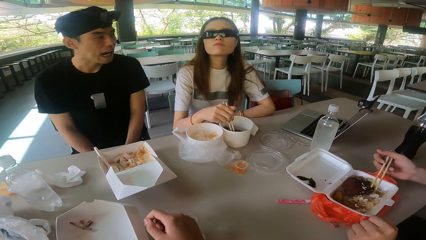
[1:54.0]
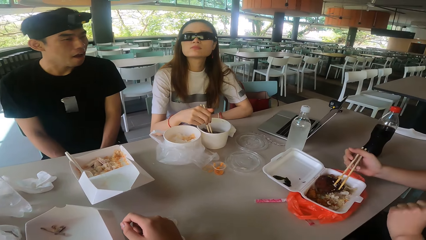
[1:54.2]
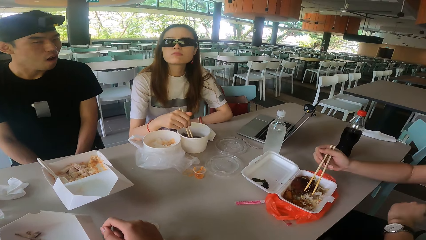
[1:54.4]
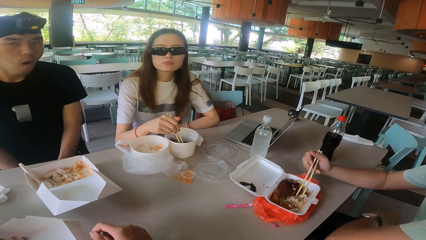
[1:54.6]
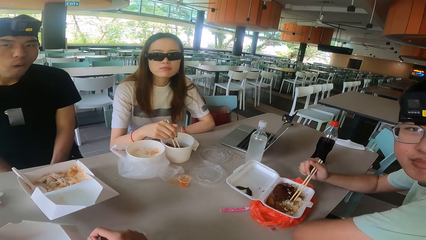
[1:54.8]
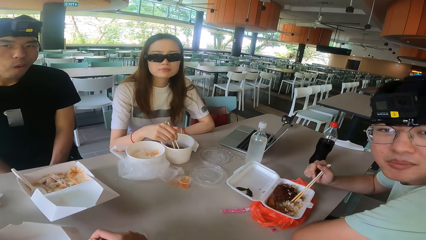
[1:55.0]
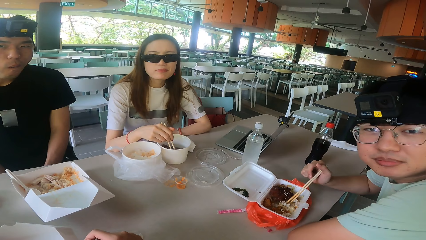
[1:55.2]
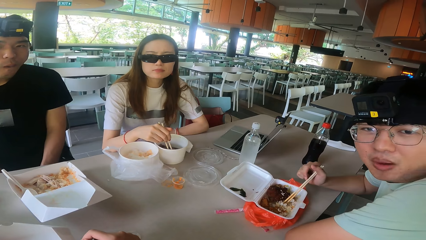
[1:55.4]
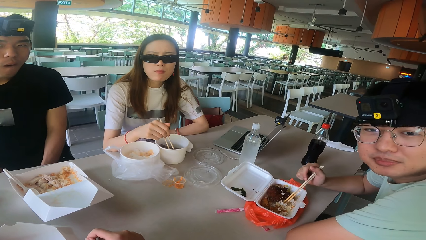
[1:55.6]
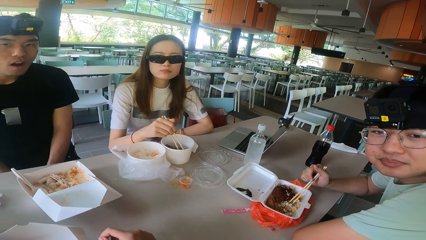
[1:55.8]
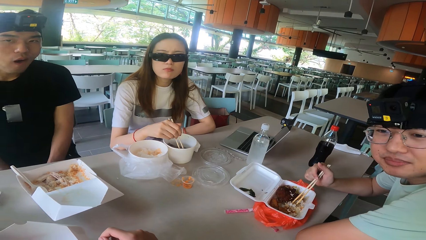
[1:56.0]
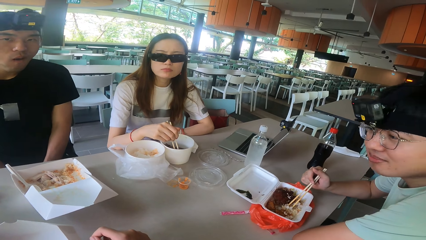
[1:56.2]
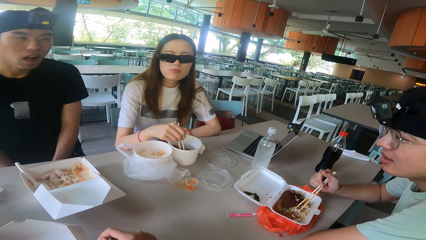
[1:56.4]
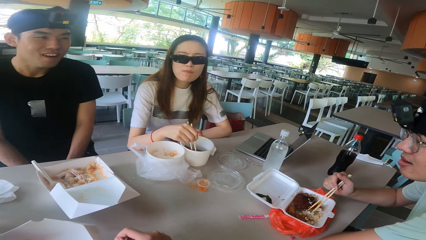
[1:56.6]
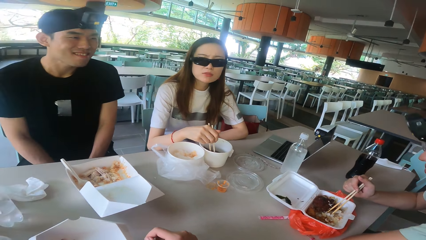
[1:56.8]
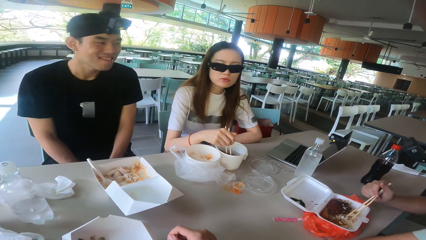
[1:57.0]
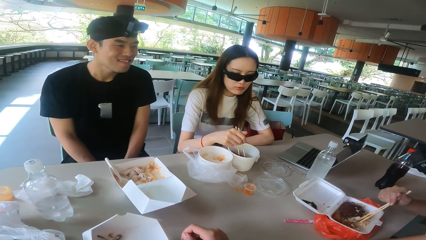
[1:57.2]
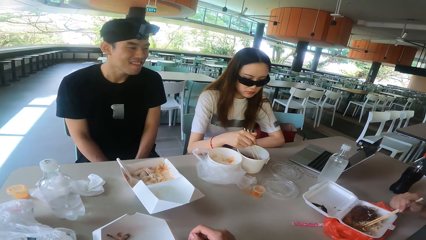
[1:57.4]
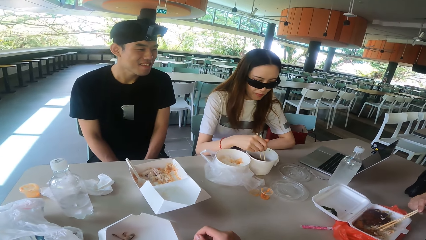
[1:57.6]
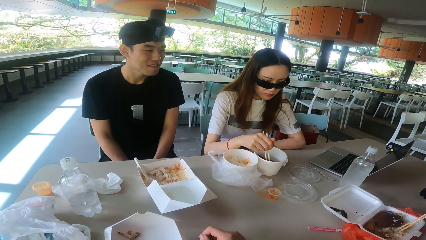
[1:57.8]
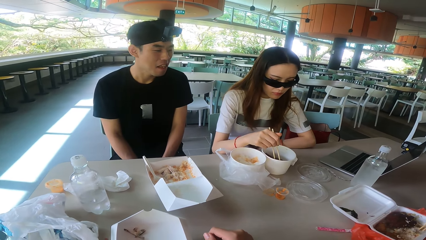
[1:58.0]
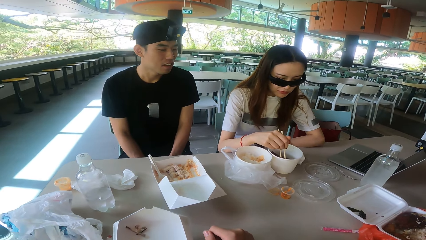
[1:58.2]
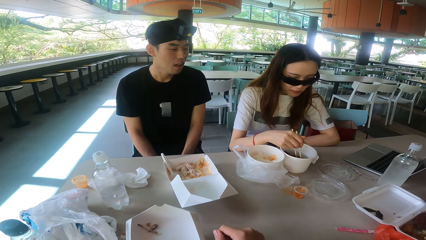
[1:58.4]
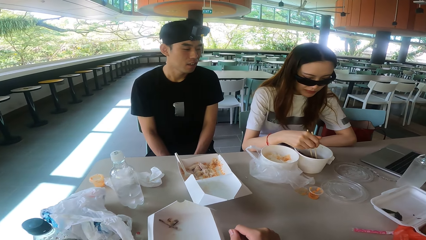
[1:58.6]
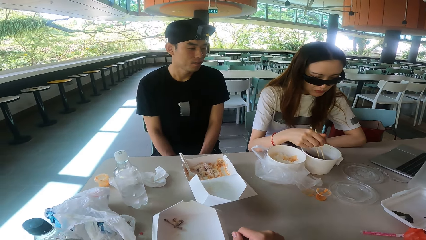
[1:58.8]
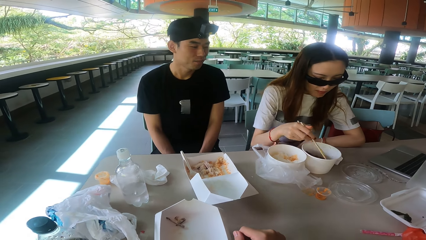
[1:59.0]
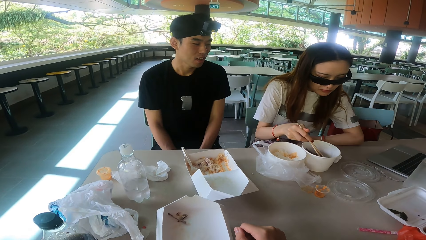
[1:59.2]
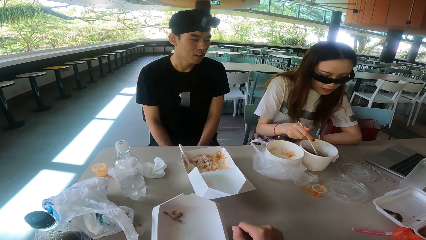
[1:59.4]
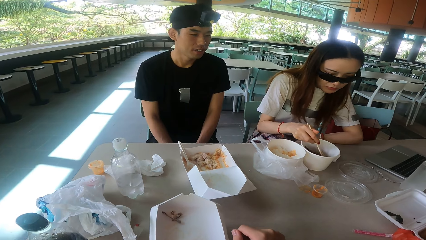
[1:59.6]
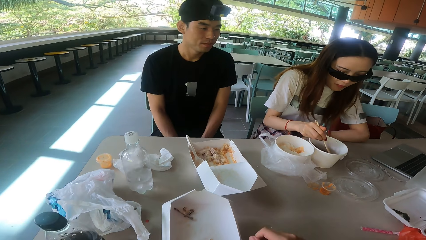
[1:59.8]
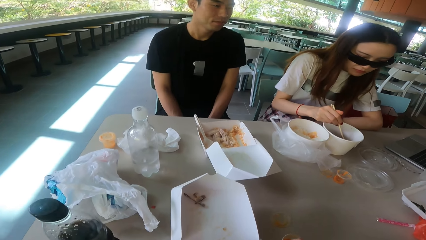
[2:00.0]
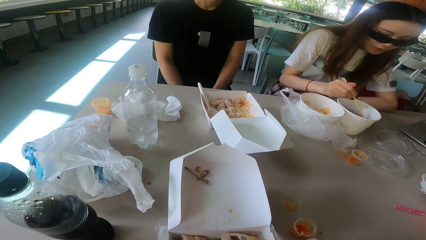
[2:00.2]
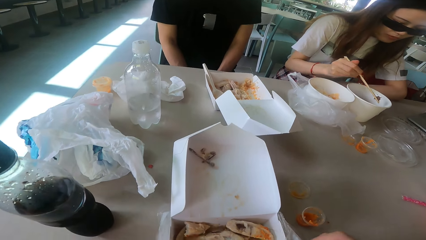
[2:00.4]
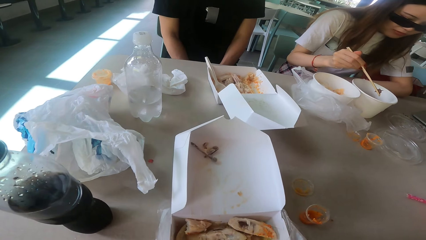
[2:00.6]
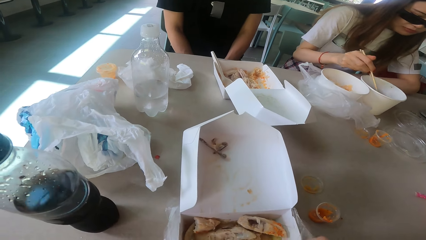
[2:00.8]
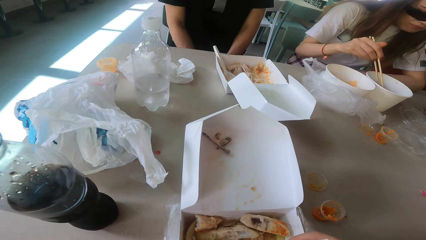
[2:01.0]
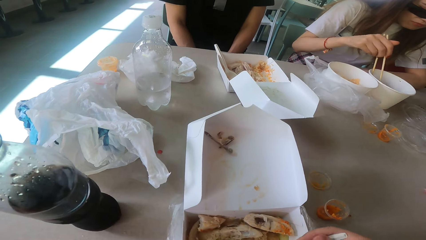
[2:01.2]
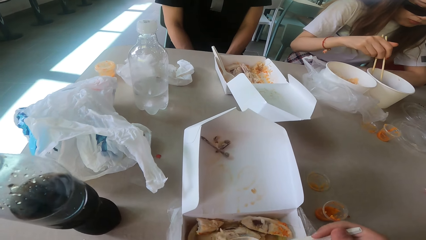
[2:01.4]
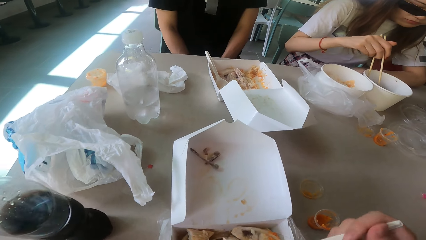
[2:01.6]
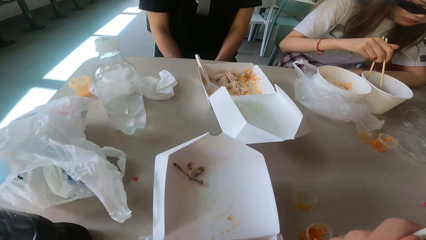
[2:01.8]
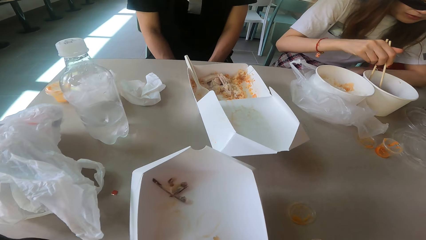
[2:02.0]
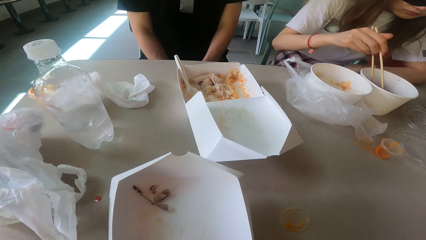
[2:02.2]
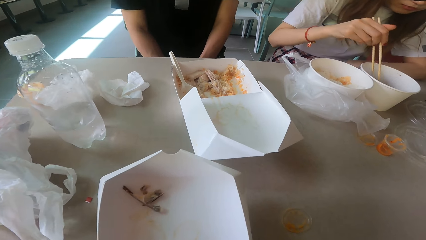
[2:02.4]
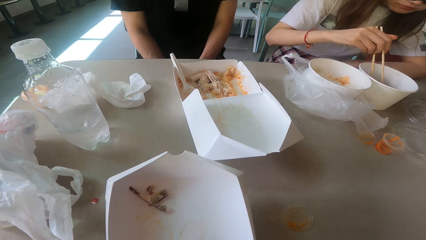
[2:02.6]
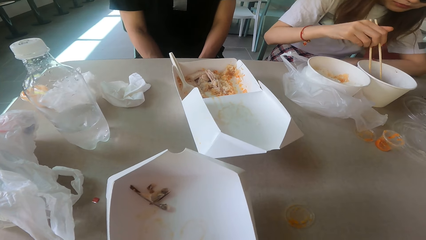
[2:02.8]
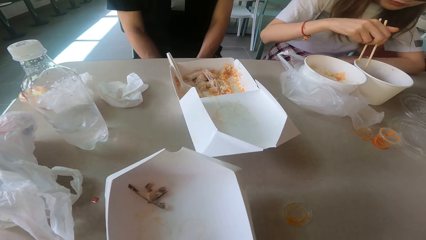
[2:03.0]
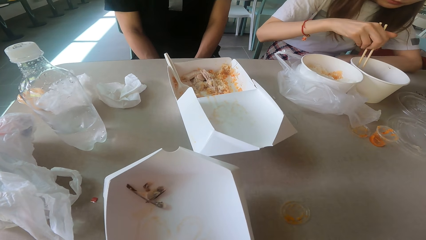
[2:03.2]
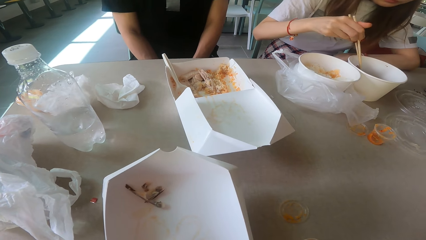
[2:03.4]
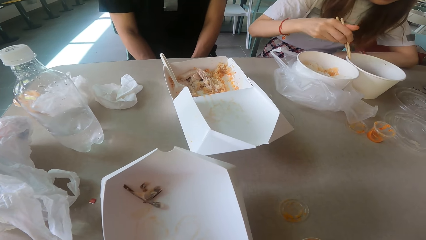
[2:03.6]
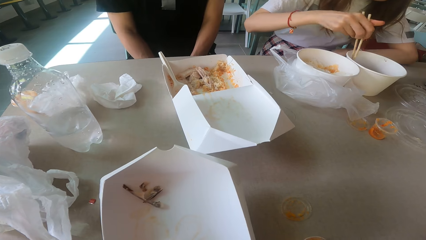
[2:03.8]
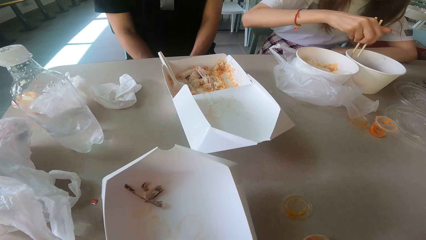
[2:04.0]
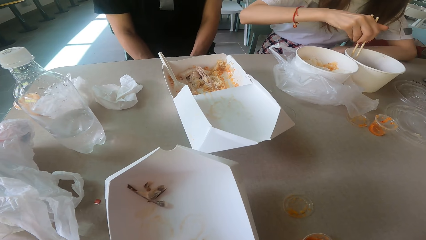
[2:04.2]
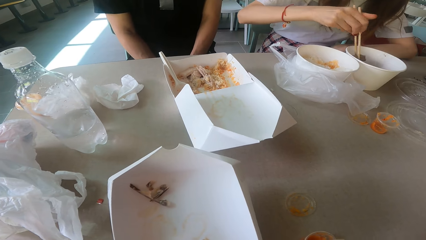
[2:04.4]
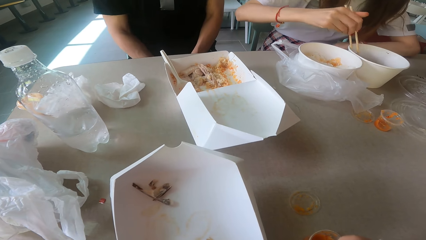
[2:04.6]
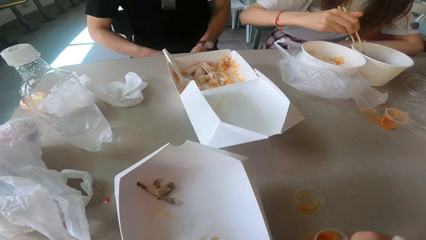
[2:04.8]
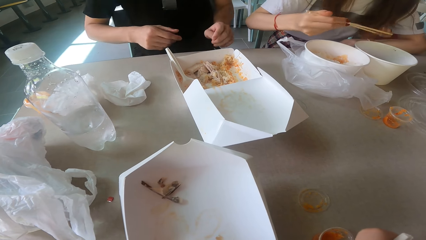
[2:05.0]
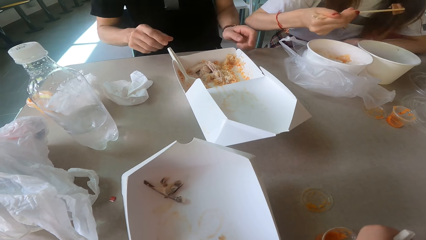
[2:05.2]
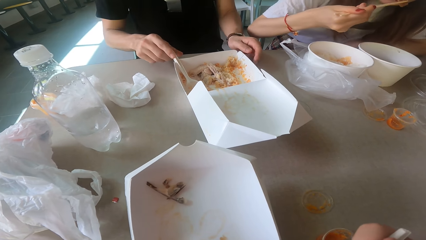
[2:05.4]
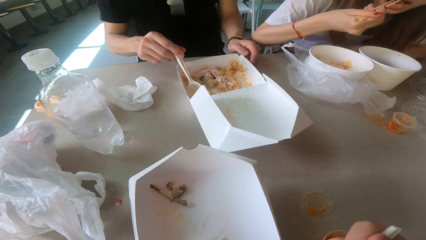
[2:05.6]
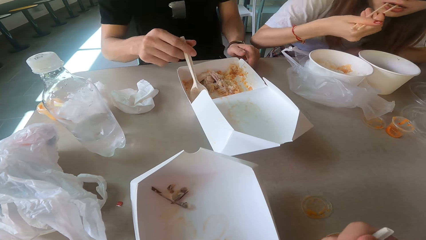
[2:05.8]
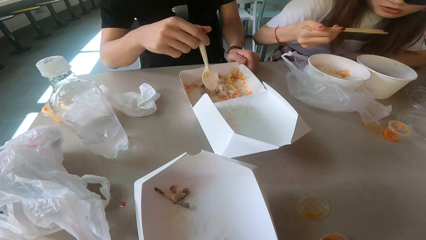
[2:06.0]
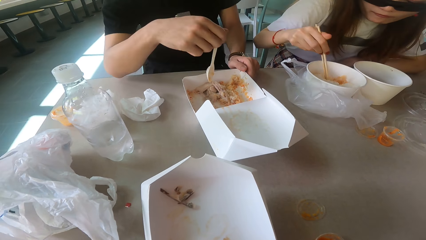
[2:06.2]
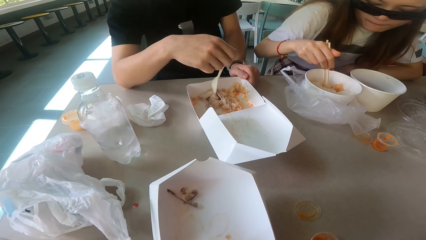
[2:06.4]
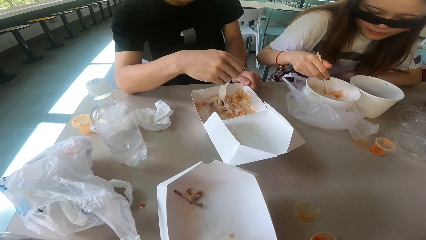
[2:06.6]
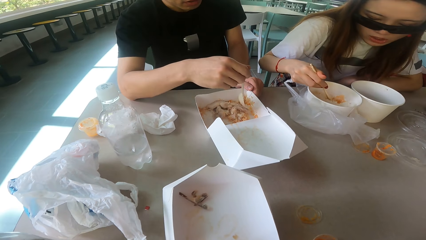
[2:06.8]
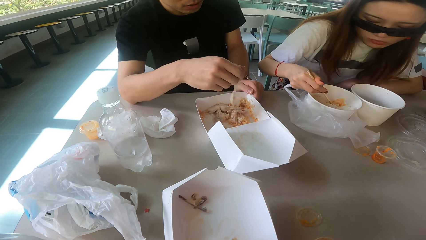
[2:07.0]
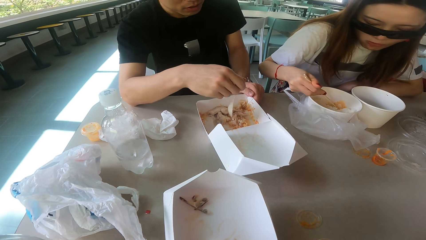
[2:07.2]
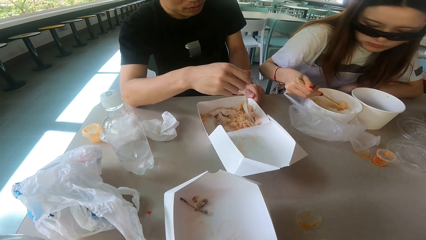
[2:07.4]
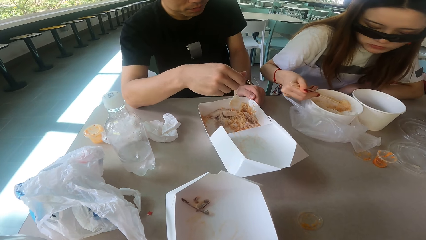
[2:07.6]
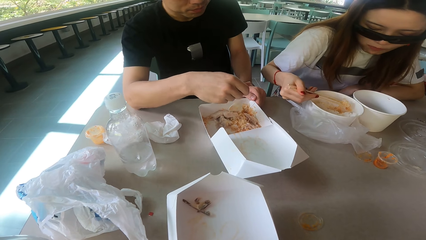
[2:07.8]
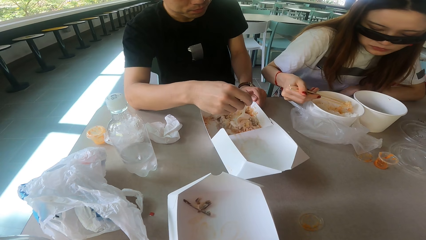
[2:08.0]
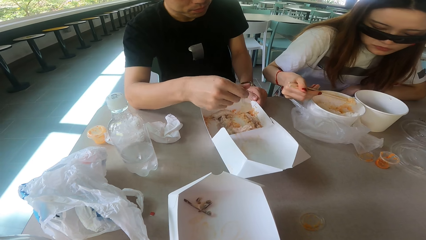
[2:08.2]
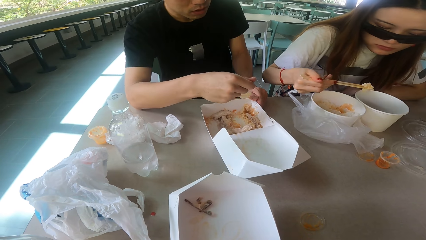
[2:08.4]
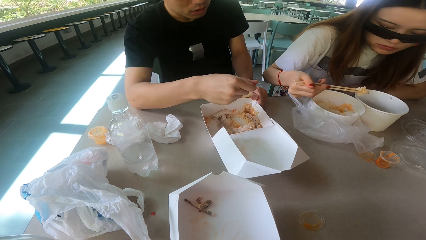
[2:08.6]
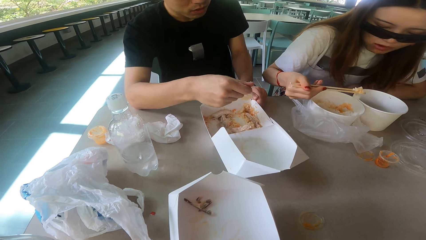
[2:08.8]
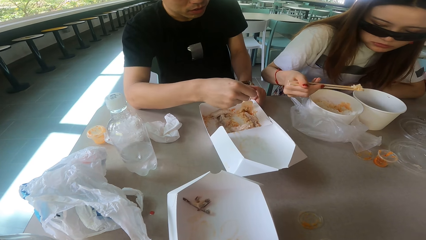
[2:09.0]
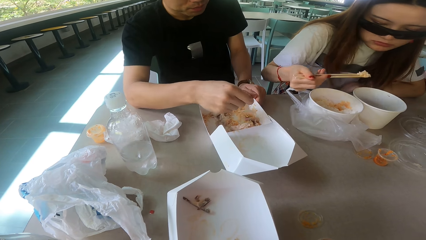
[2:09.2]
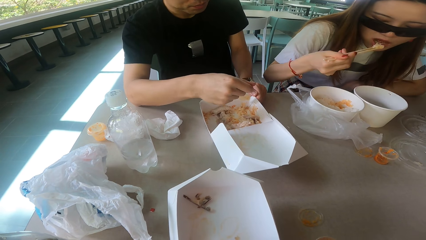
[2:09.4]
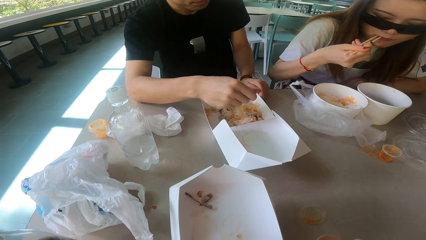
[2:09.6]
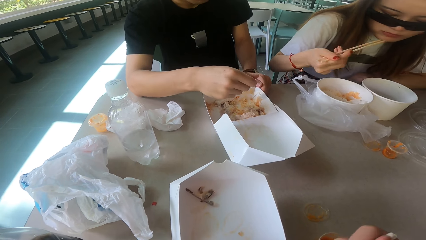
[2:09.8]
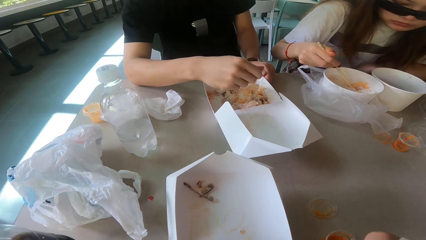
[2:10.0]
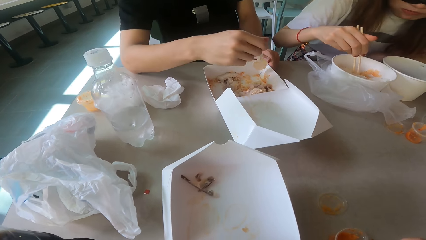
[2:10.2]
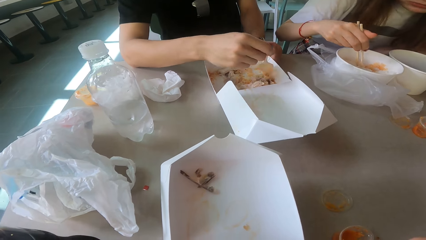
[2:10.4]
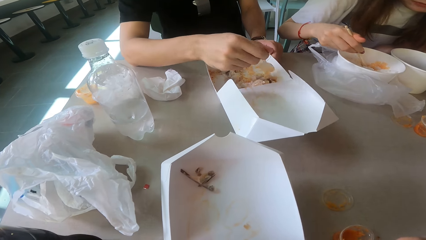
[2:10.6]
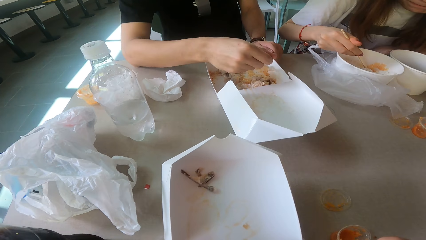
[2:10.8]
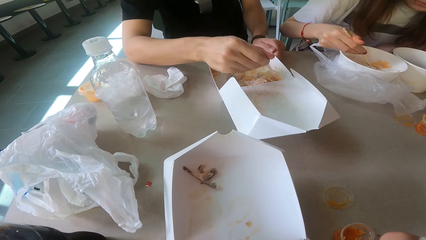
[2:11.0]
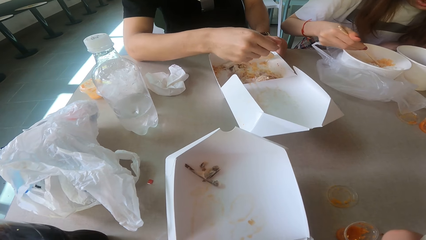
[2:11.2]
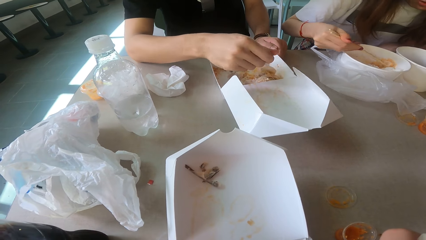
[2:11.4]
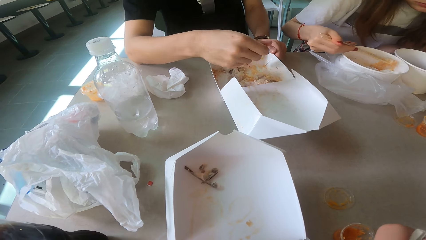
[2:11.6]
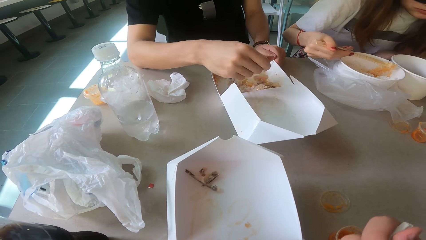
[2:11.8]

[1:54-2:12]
A man looks around. The camera wearer talks to the others on the table. They eat the food with a spoon. They talk. A woman eats the food. Another man stirs the food.
